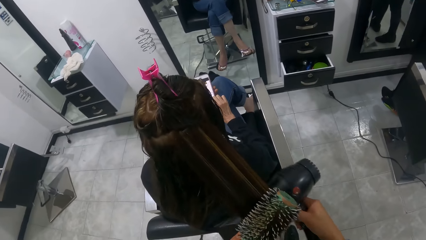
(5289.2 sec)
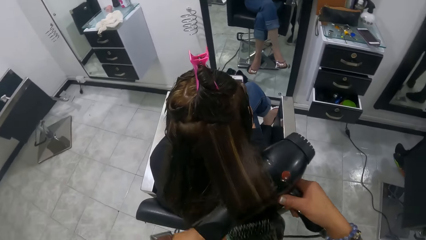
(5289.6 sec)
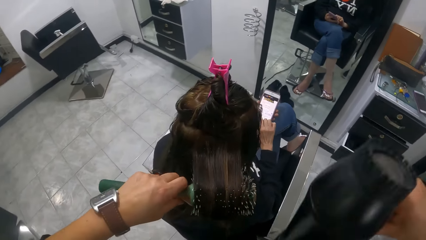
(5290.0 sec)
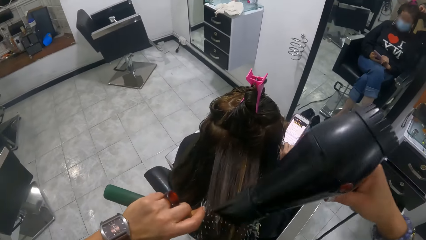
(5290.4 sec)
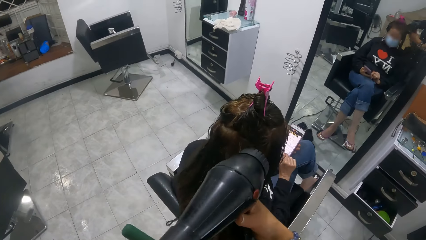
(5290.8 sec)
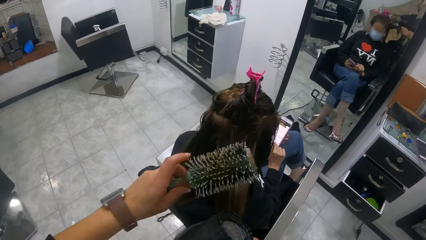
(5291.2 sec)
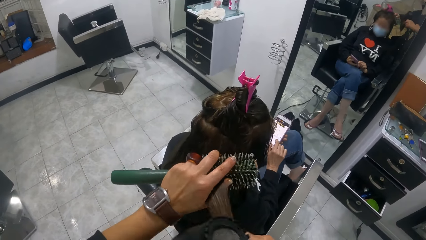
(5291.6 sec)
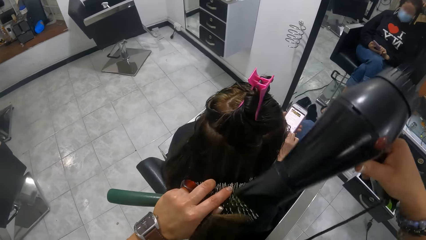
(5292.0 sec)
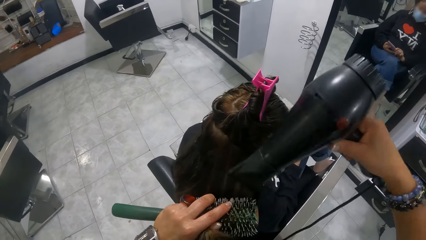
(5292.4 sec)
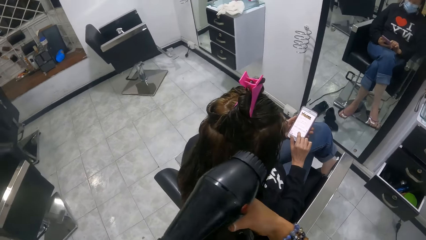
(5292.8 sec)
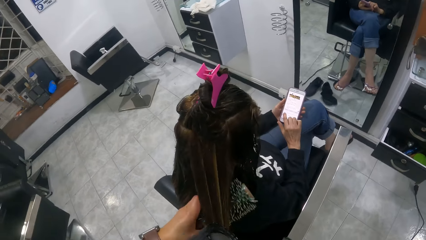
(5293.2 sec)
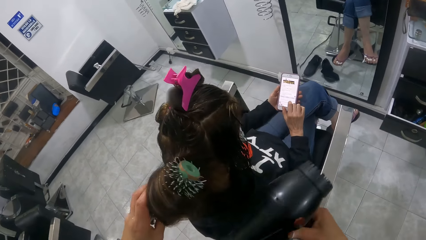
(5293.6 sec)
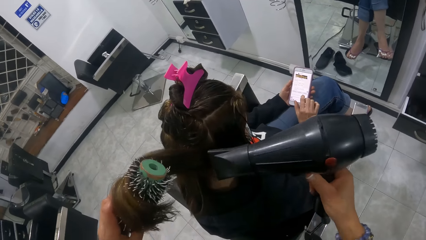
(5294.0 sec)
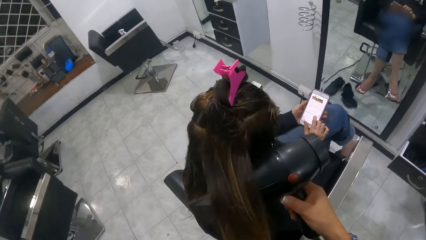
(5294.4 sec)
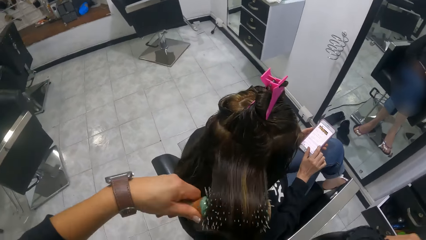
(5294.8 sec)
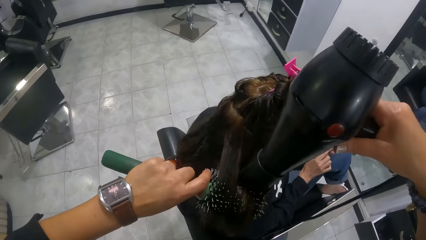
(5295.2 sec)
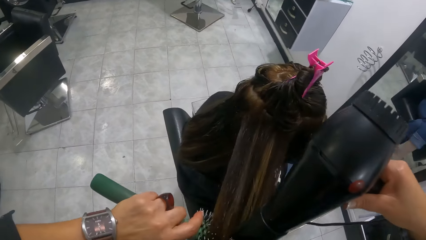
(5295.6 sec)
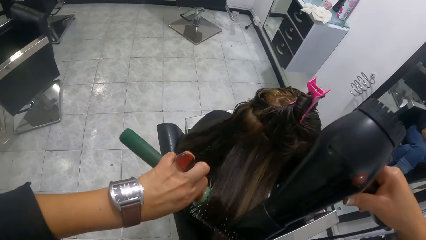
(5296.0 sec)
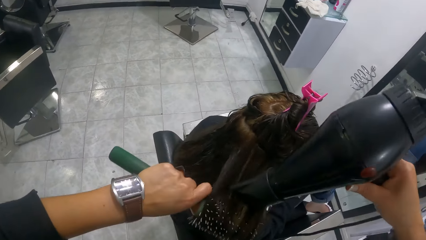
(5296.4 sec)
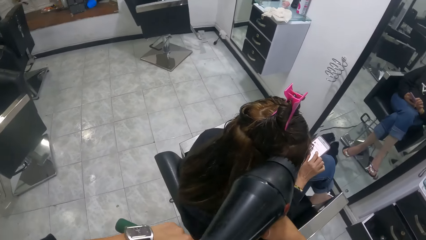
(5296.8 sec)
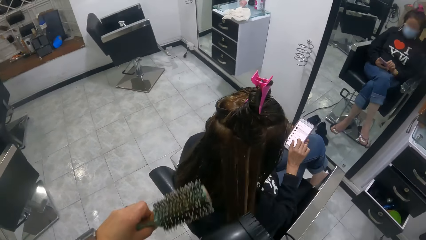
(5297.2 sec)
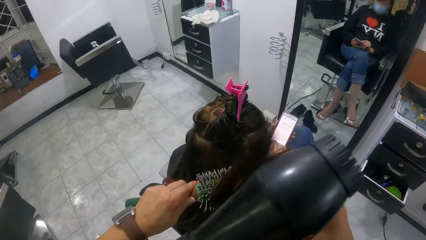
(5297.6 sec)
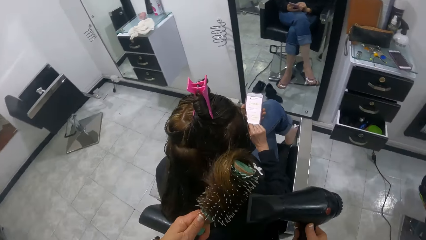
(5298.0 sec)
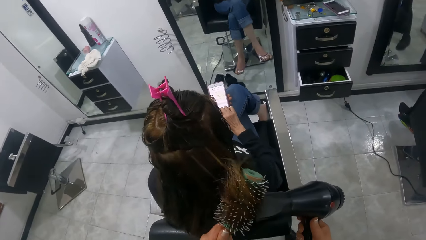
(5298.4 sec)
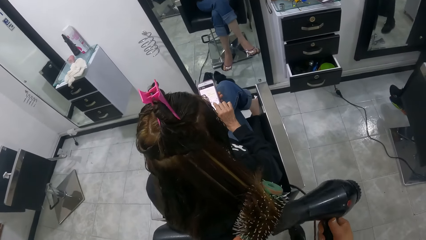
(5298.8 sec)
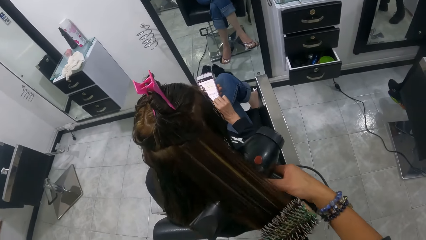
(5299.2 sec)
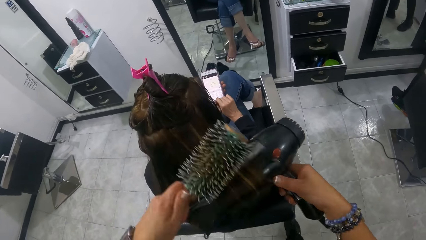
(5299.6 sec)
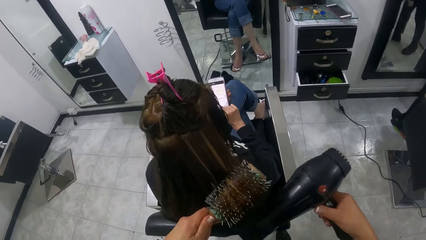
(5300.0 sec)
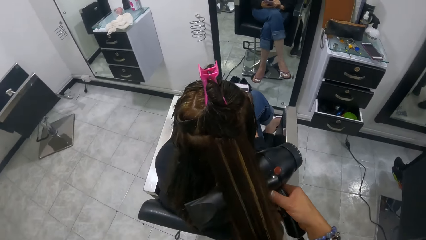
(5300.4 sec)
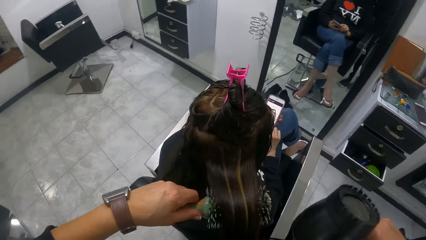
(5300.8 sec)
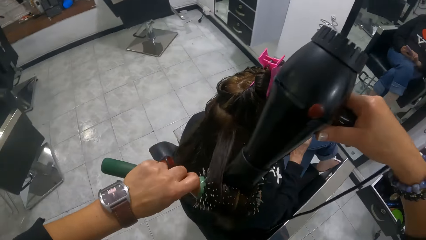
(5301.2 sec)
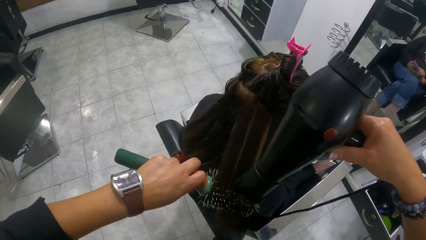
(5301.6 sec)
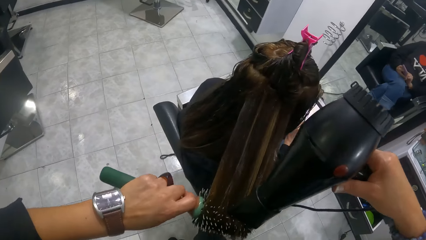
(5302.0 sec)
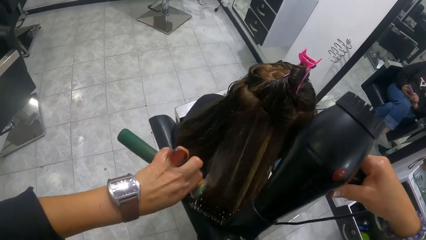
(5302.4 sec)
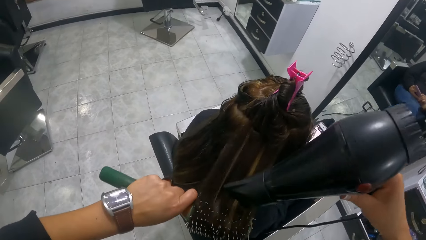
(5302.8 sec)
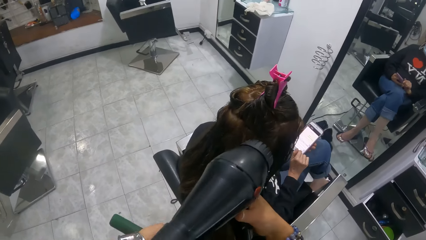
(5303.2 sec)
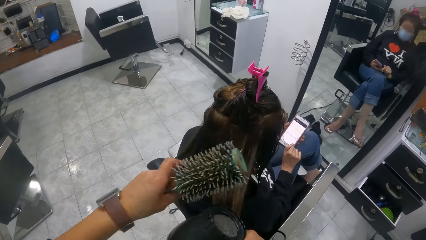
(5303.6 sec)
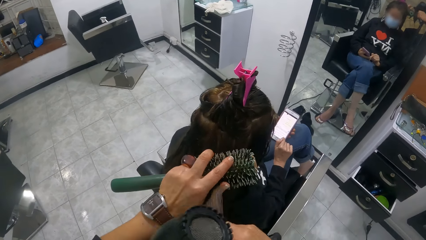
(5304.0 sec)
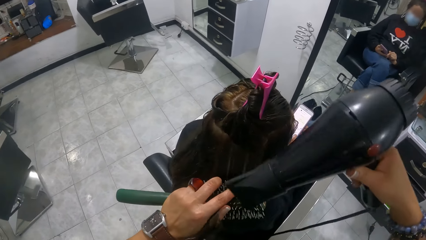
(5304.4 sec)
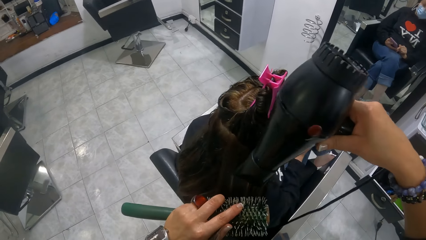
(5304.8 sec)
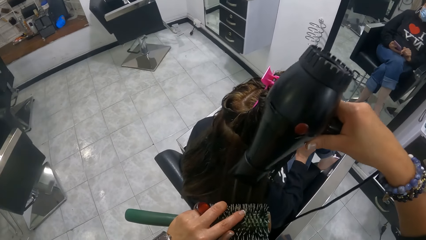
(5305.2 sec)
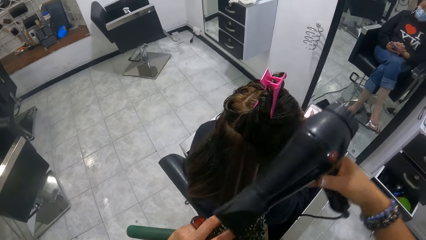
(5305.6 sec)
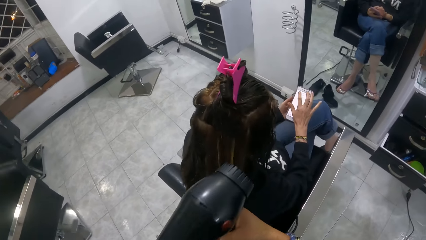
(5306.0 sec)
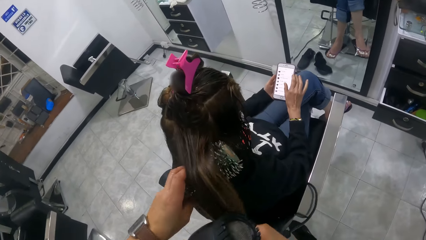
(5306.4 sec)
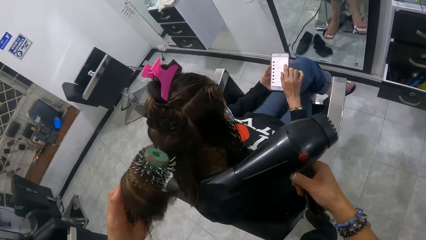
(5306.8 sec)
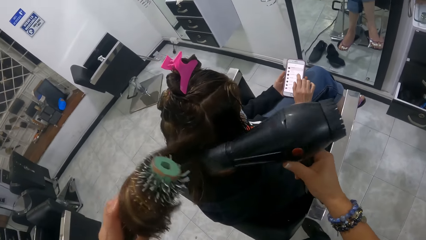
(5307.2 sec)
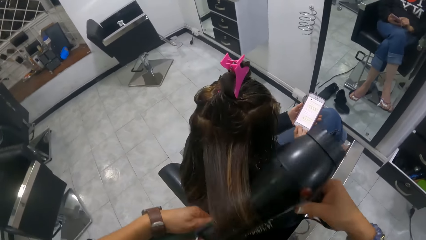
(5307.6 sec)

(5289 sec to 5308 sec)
A lady scrolls her phone with the right hand. The camera wearer blows the lady's hair with a blow dry machine. They stretch the lady's hair with the blow-dry machine. They stretch the lady's hair with a hair brush roller. They hold the lady's hair with the left hand. They blow the lady's hair with the blow dry machine. They stretch the lady's hair with the hair brush roller. They blow the lady's hair with the blow dry machine. The lady scrolls her phone with the right hand. The camera wearer rolls the lady's hair on the hair brush roller. They straighten the lady's hair with the blow dry machine. They stretch the lady's hair with the hair brush roller. They straighten the lady's hair with the hair brush roller. They stretch the lady's hair with the blow-dry machine. They straighten the lady's hair with the hair brush roller. They stretch the lady's hair with the blow-dry machine. They roll the lady's hair on the hair brush roller. They straighten the lady's hair with the blow dry machine. They blow the lady's hair with the blow dry machine. They hold the lady's hair with the left hand. They straighten the lady's hair with the blow dry machine. They hold the lady's hair with the right hand. They straighten the lady's hair with the hair brush roller. The lady scrolls her phone with the right hand.
